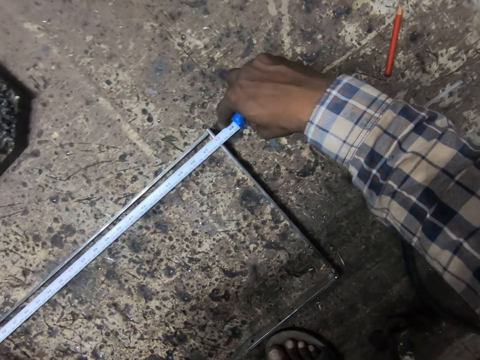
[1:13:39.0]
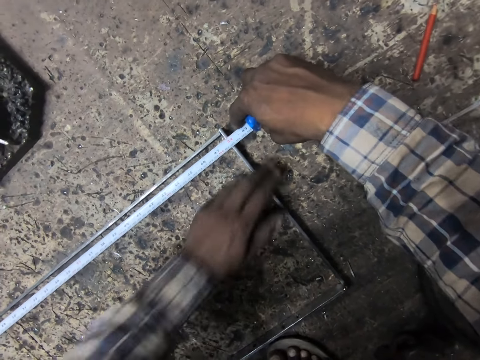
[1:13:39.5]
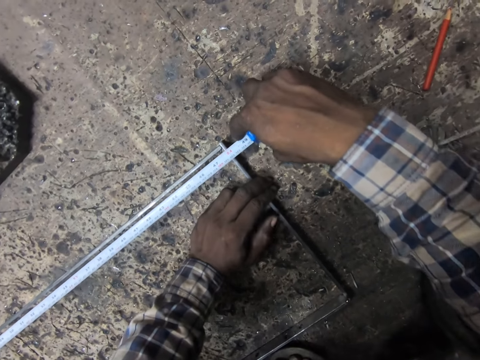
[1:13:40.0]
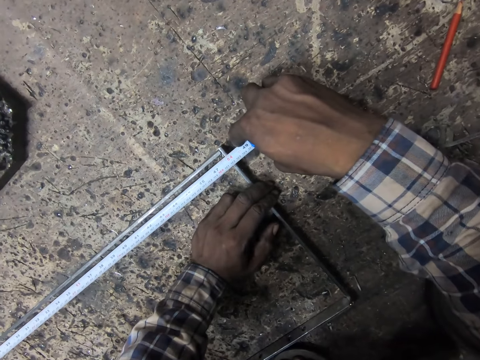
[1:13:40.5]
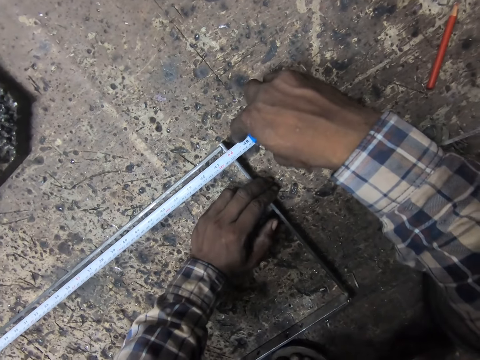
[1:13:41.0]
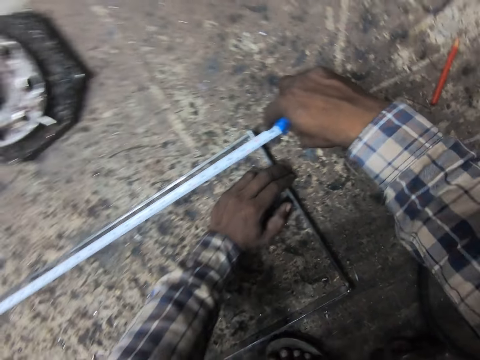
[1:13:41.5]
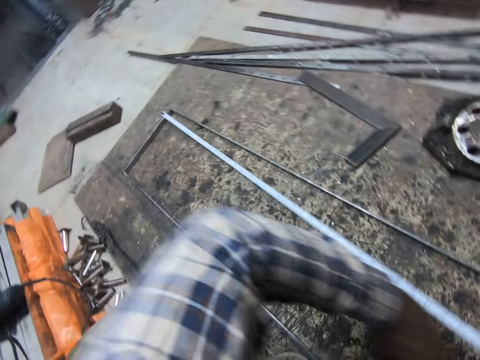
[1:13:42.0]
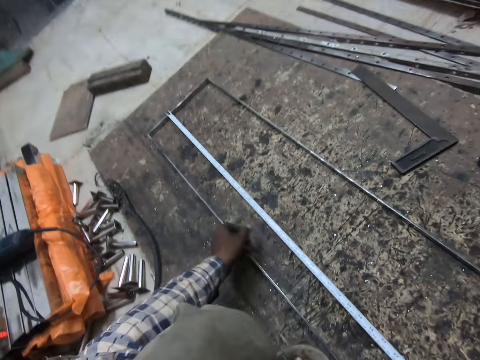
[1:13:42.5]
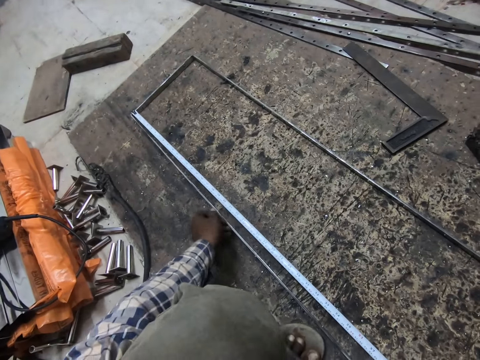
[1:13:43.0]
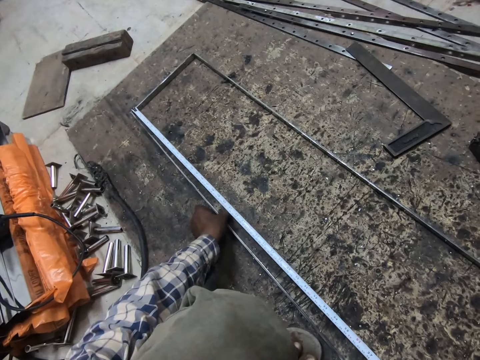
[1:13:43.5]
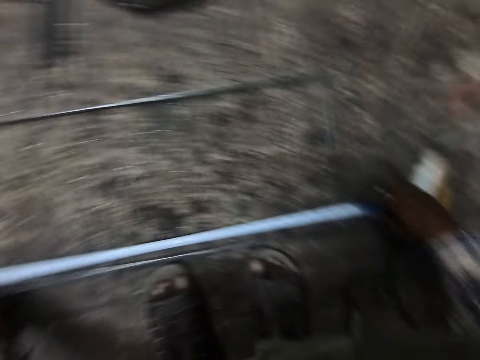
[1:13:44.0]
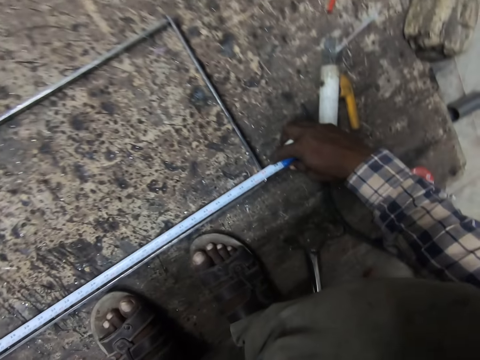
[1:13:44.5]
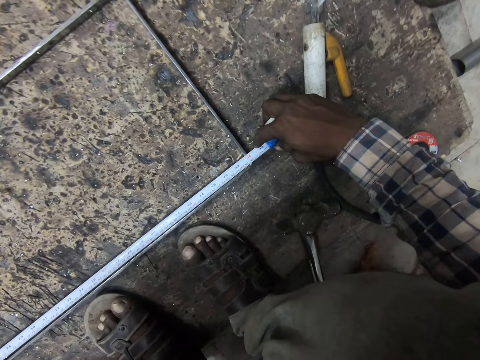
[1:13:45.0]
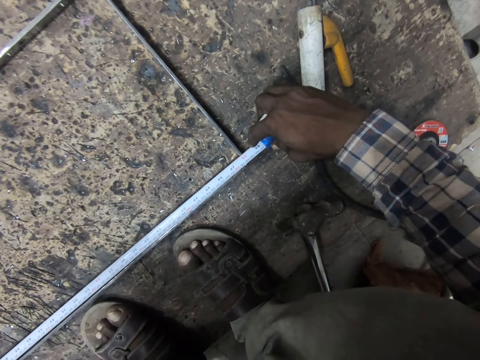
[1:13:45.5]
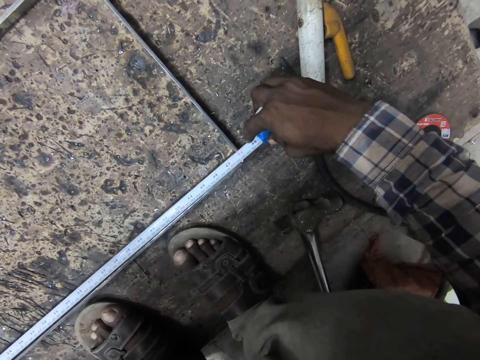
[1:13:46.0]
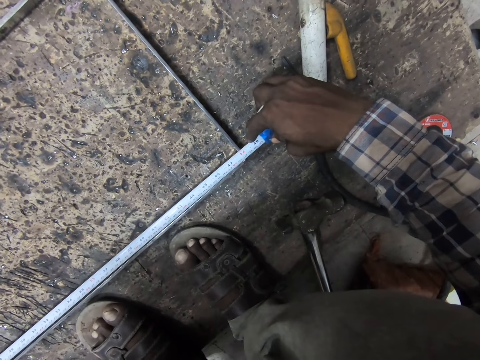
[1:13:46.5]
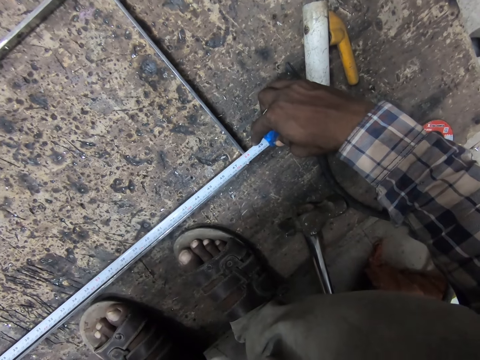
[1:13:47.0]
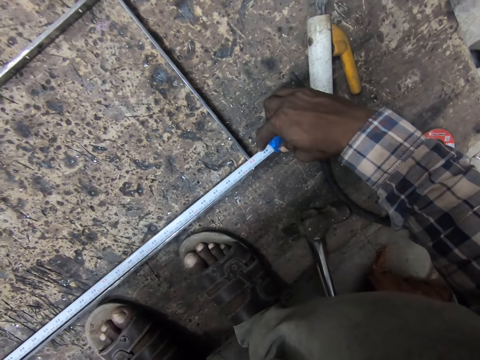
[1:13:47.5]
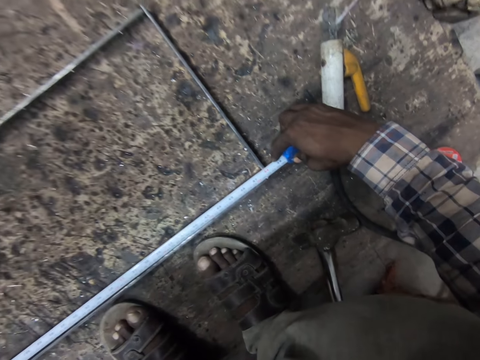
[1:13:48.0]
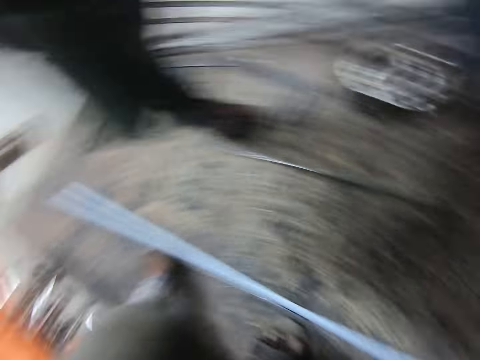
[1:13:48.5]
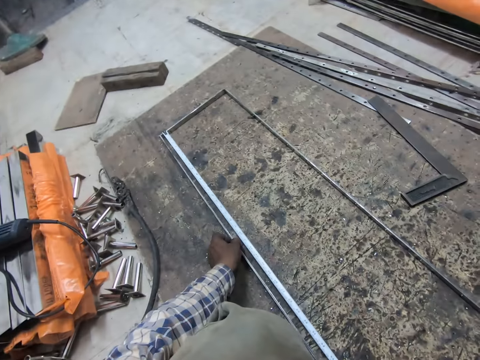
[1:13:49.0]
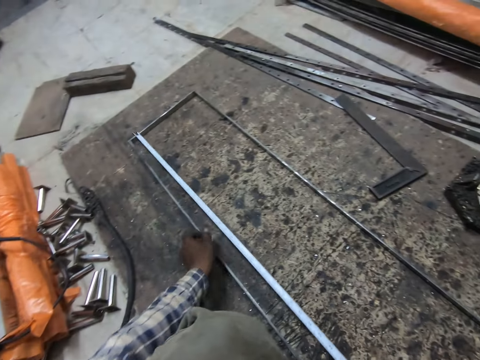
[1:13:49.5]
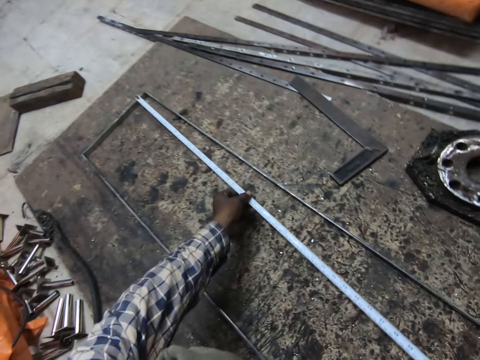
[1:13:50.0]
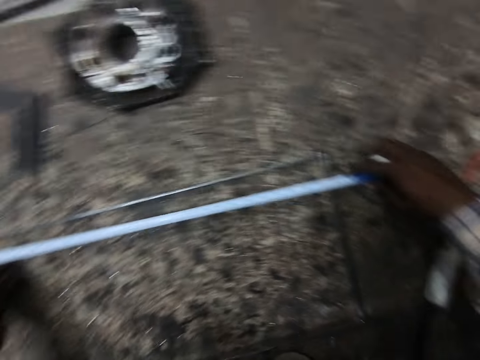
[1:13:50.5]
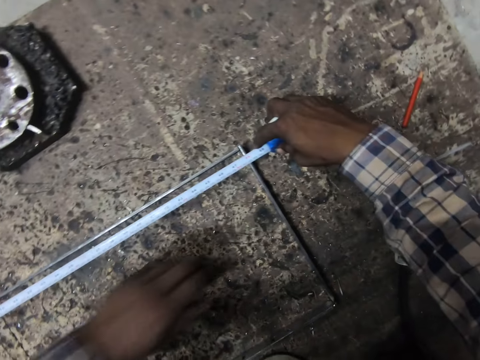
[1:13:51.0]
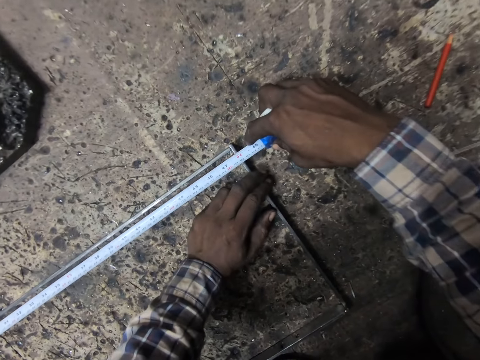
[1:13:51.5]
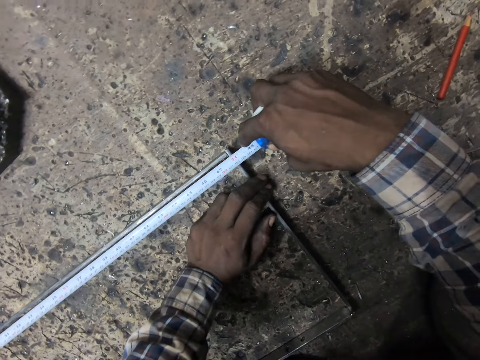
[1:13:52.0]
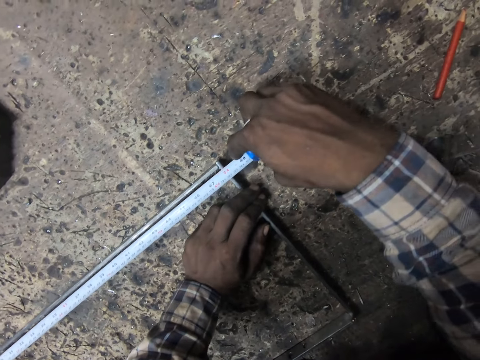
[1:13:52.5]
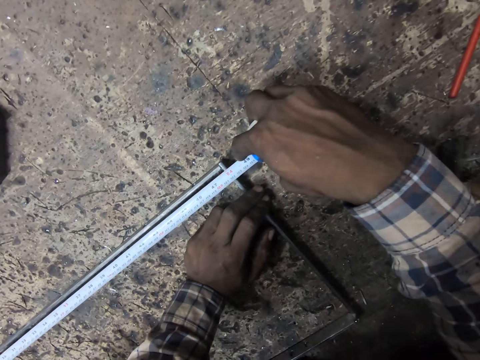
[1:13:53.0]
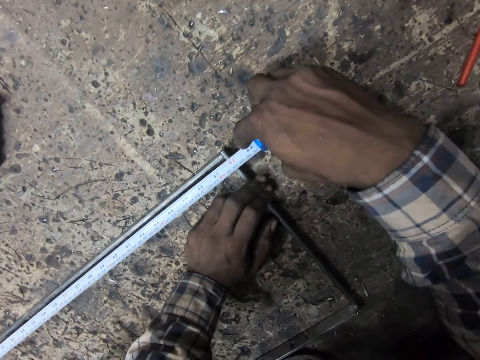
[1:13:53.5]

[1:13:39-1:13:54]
The camera wearer holds the metal with the other hand. They move the tape measure, remove a hand from the metal and hold the metal. A man walks the other direction. The camera wearer removes a hand from the metal and moves the tape measure. They move the left hand and hold the metal.

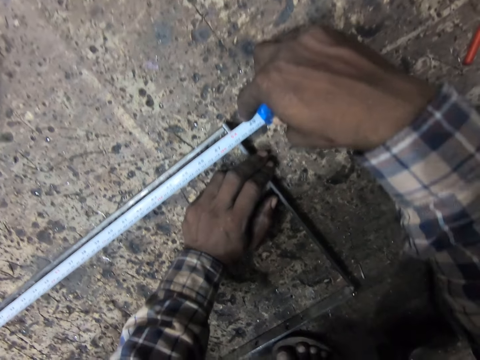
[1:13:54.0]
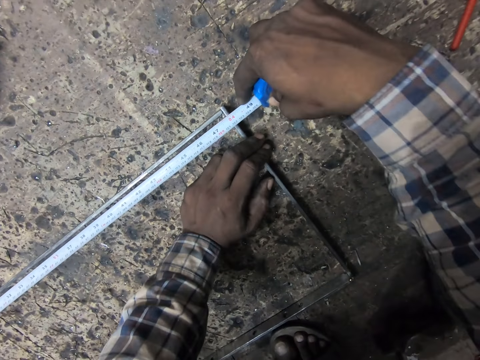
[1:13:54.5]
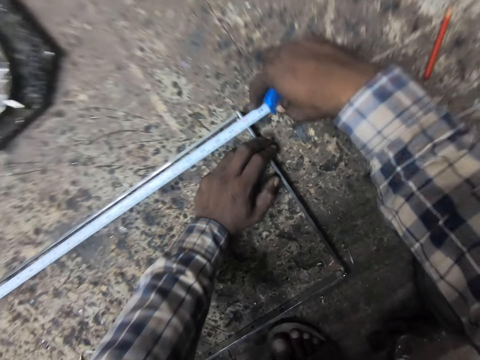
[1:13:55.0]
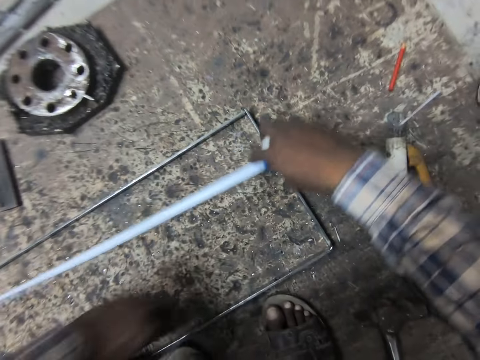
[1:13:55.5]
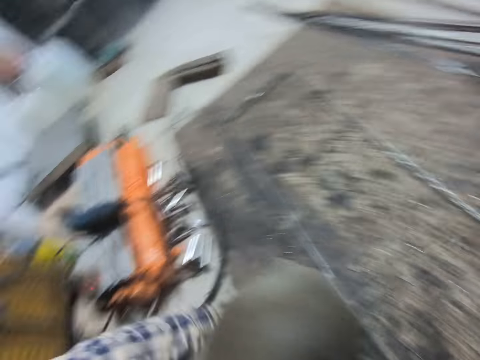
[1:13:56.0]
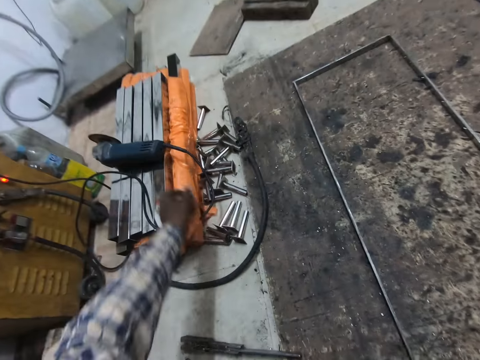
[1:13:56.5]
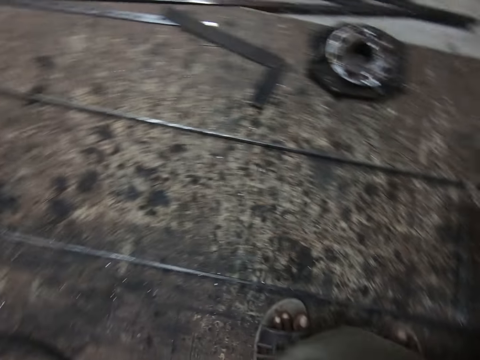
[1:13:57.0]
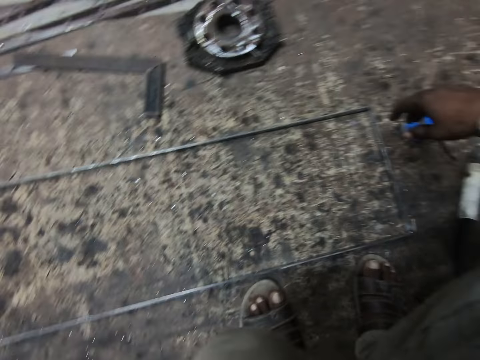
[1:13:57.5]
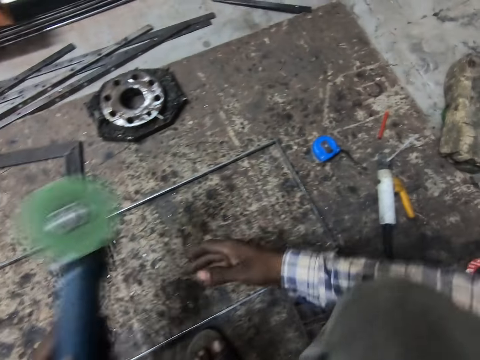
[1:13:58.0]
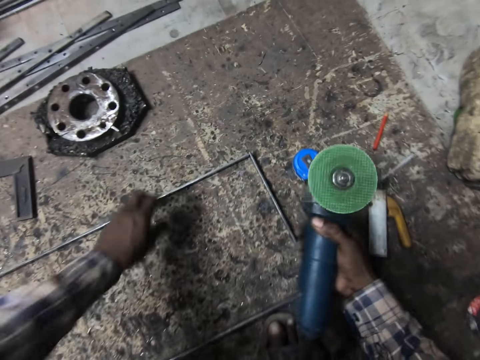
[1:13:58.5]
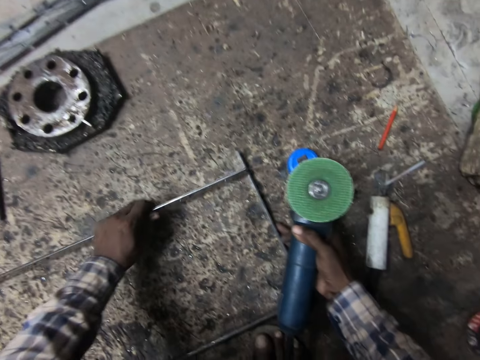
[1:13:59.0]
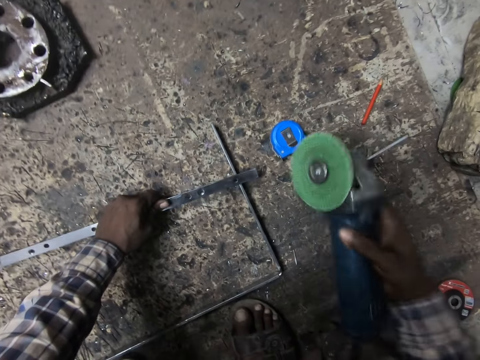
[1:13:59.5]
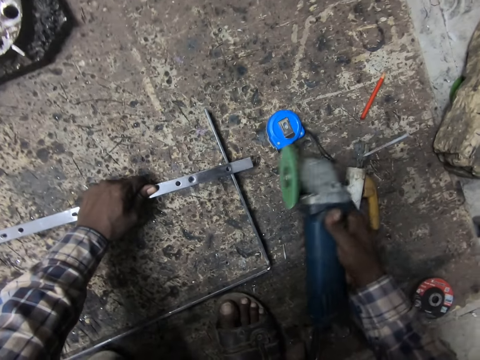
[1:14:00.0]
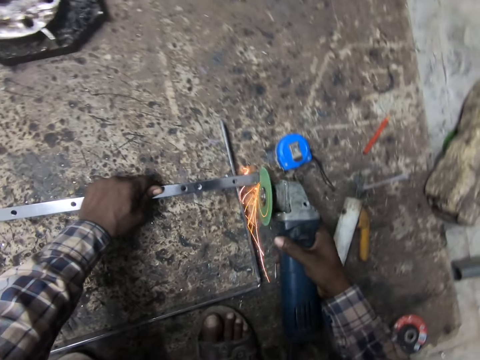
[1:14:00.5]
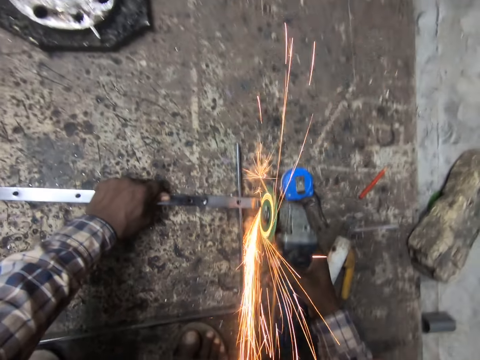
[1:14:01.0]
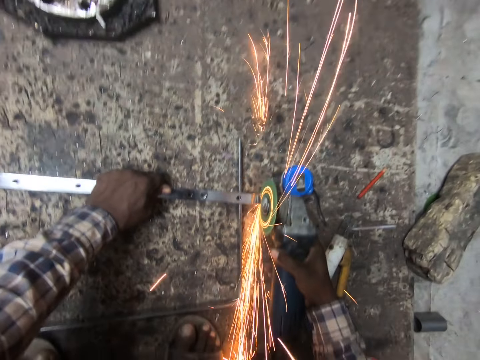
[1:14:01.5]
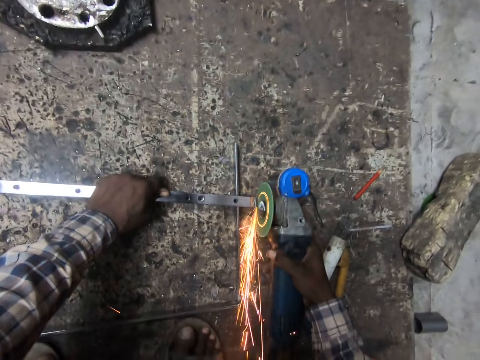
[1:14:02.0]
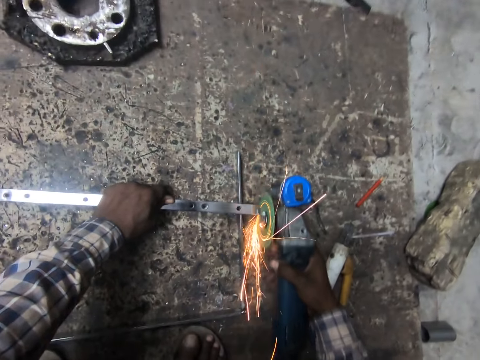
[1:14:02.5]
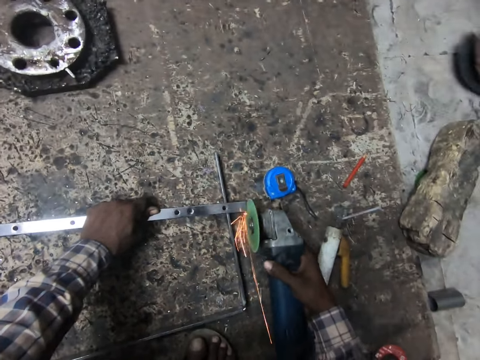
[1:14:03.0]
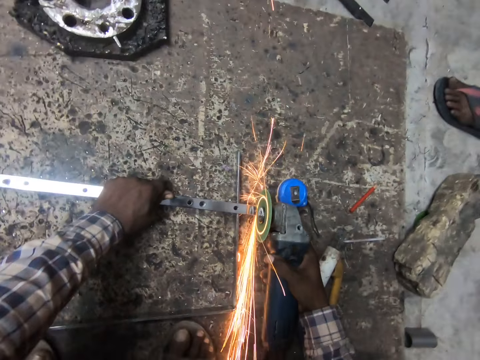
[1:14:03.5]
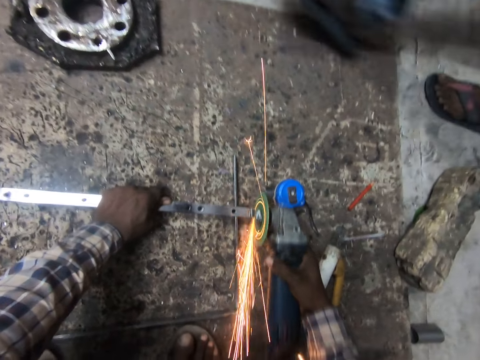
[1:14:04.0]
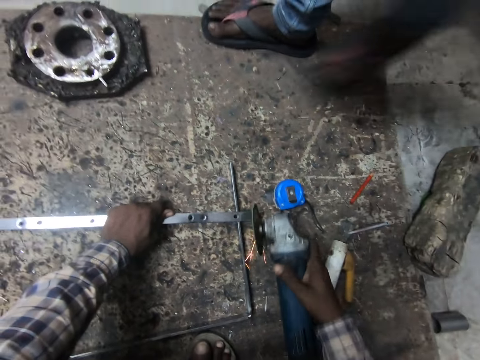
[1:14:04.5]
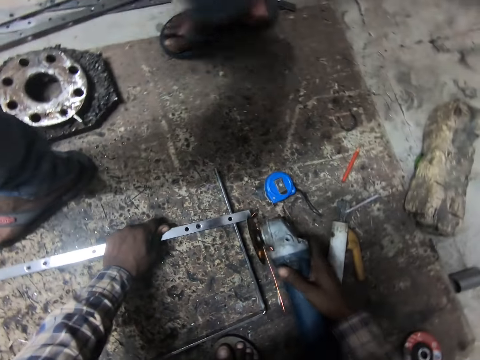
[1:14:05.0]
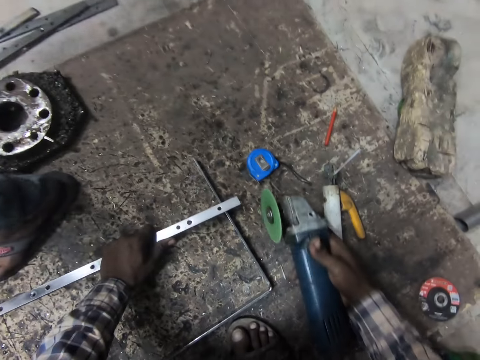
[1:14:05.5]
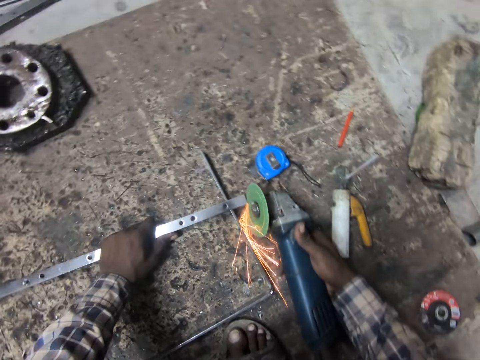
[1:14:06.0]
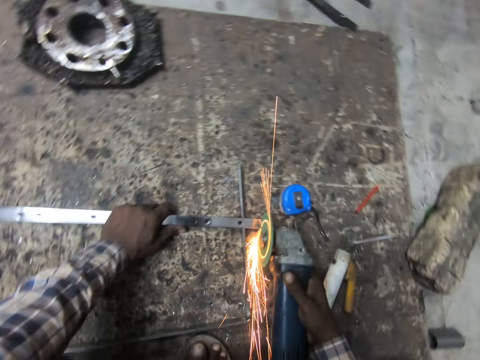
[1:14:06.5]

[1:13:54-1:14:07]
The camera wearer lifts the tape measure and moves away a hand from the metal. He drops the measuring tape on the floor with his right hand. He picks up an angle grinder or metal grinder from the floor with his left hand. He turns the other way. He passes the angle grinder from his left hand to his right hand. He holds one of the welded metals with his left hand. He moves the metal with fingers. He polishes the edge of the welded metal with the angle grinder. He tilts the metal, removes a hand from the metal, switches the metal grinder on and grinds the metal. A man walks the other direction.
